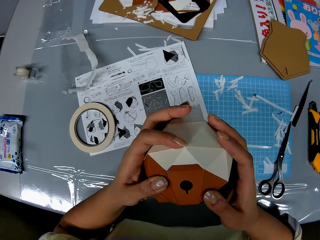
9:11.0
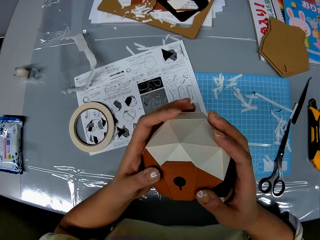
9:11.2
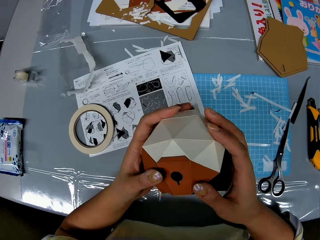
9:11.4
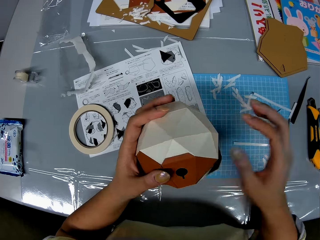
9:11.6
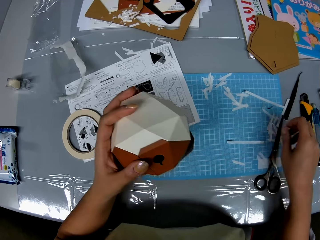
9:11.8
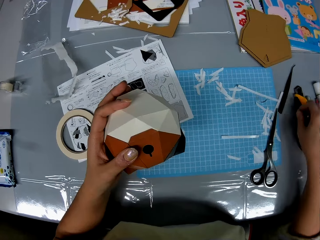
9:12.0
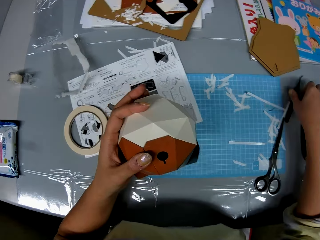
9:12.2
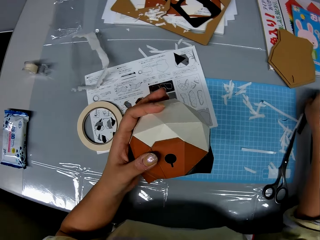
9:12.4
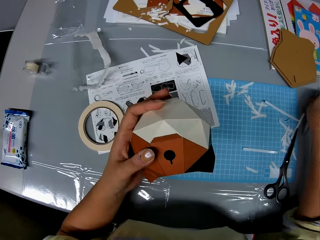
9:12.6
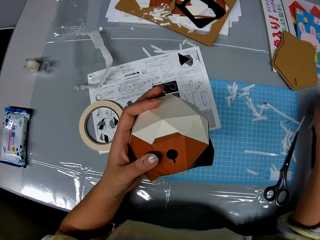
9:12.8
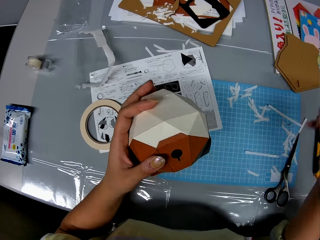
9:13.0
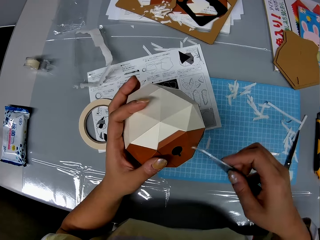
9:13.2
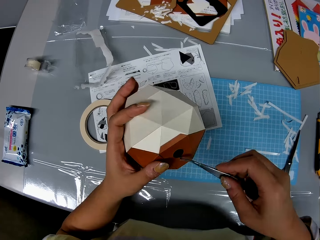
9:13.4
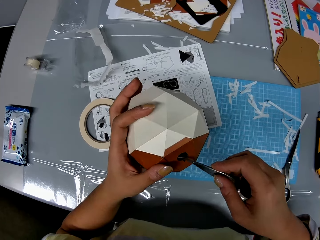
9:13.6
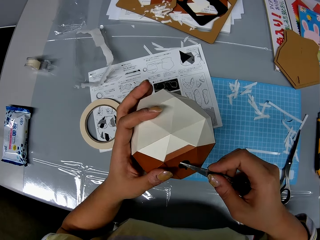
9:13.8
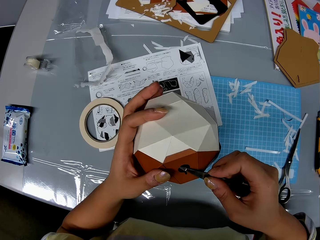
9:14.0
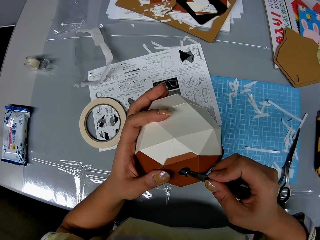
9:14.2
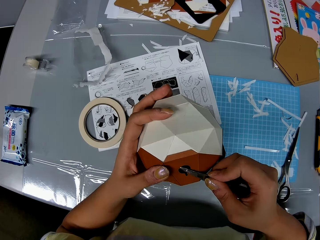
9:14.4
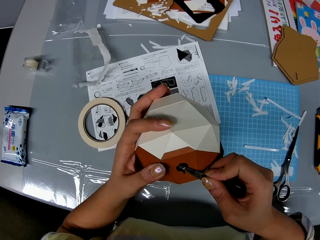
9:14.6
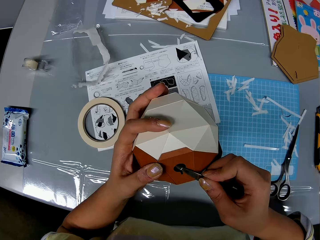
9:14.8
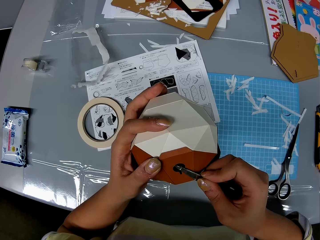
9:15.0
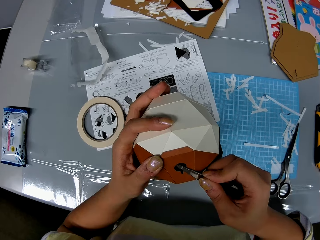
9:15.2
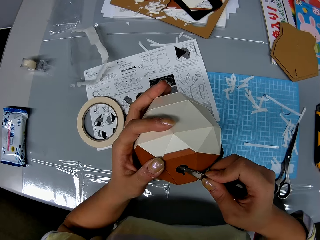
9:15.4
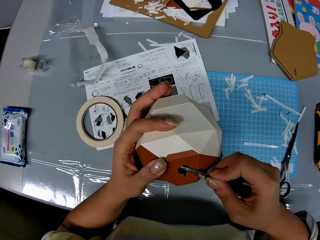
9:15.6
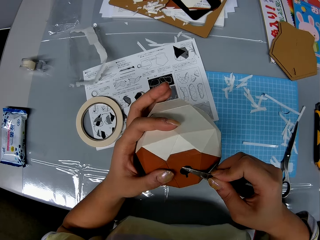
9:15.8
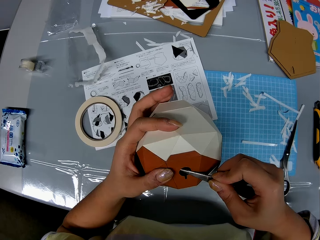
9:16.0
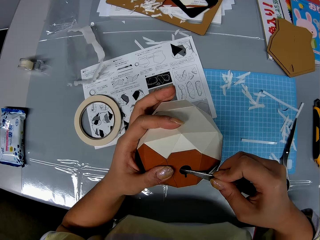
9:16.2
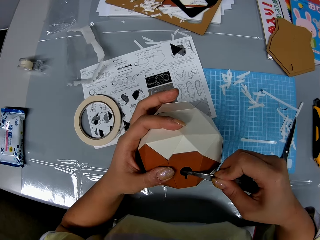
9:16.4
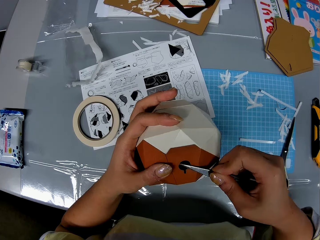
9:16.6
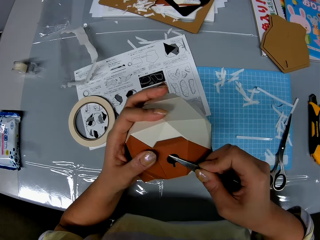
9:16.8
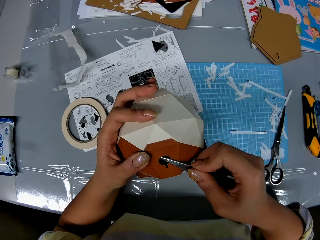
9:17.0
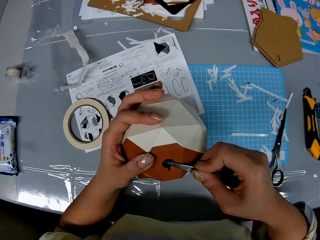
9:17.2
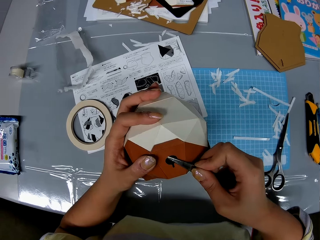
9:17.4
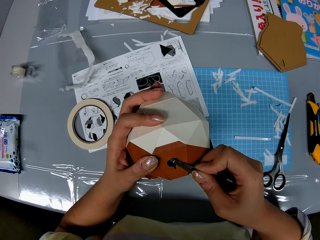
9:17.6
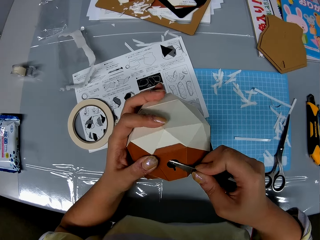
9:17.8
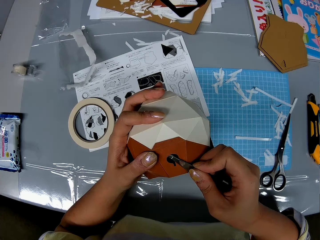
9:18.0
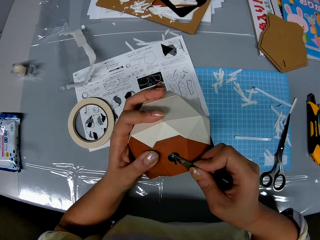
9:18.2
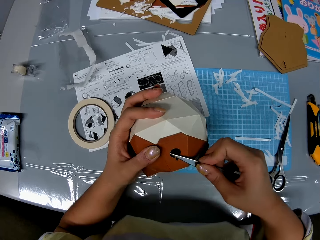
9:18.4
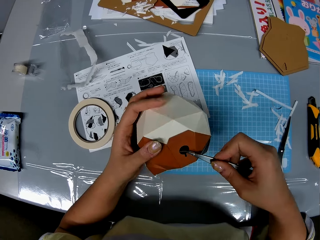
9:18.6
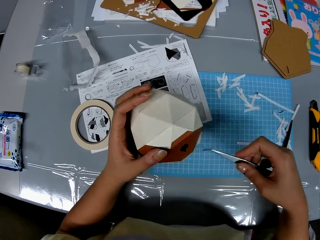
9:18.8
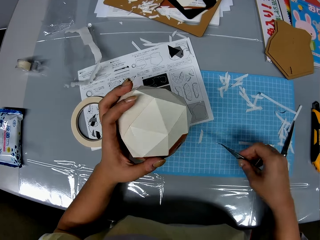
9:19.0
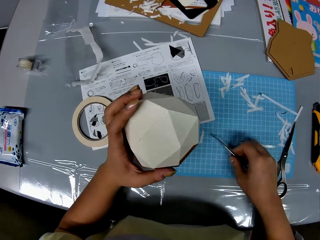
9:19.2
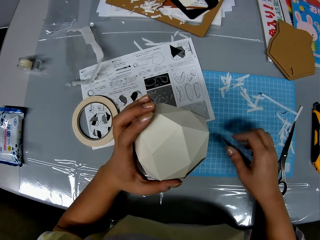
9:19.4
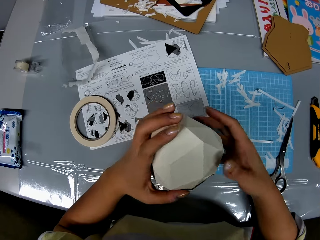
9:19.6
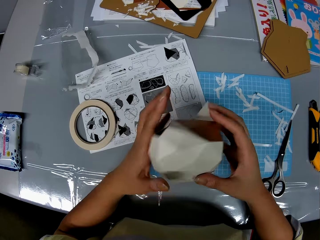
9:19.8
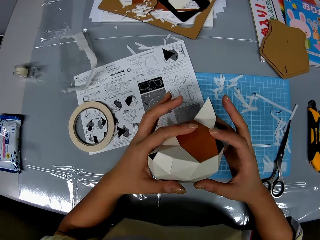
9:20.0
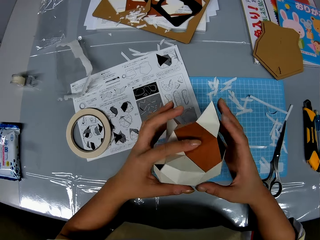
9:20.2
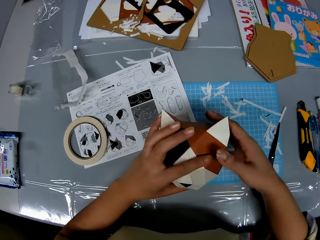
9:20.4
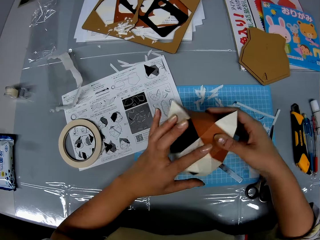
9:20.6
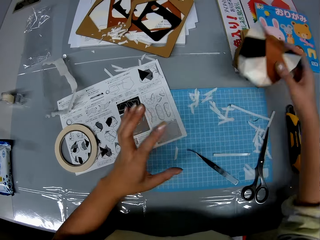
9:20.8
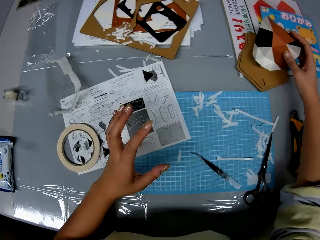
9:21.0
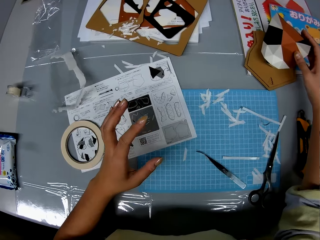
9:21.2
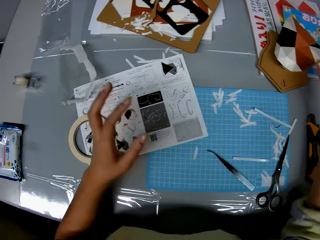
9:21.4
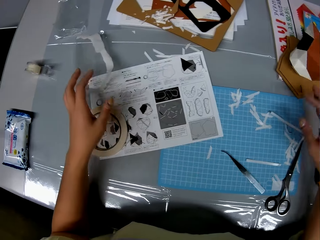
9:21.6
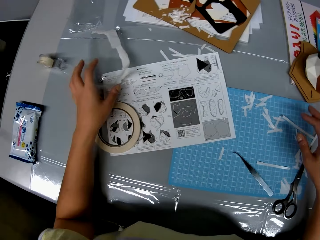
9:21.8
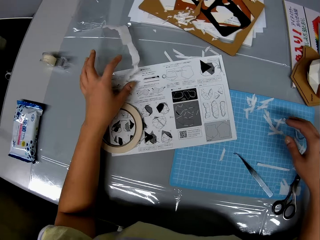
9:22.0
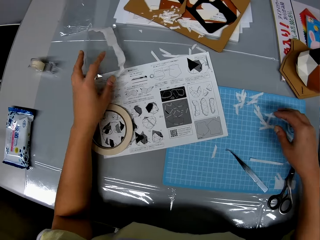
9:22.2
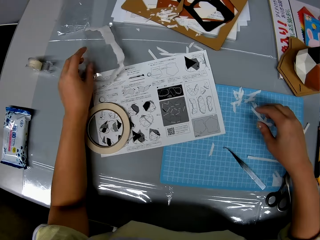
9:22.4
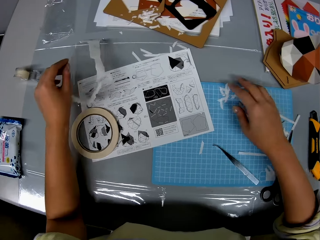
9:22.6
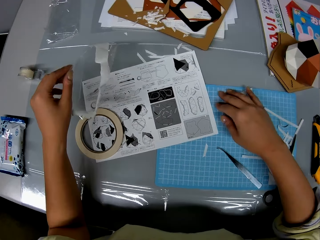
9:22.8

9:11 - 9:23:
The camera wearer adjusts the paper craft or origami in her hands. She moves her hand backwards. She picks up the picker or tweezers on the table. She moves her hand towards her. She inserts the tweezers in the origami. She adjusts the inner part of the origami using the tweezers. She drops the picker back on the table. She adjusts the paper craft in her hands. She places the origami on the table. She drops the paper craft on the other paper craft on the table. She stares at the table.

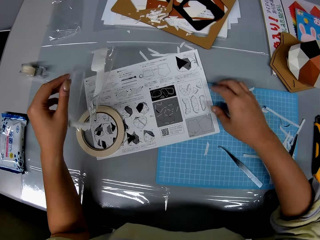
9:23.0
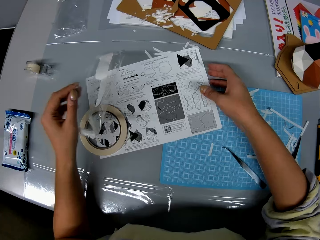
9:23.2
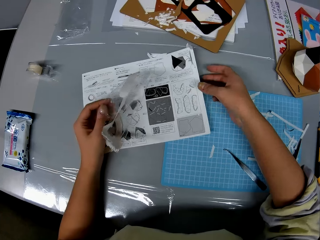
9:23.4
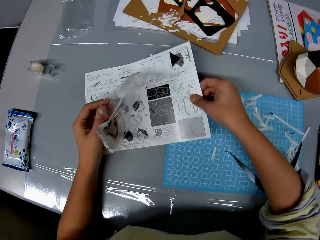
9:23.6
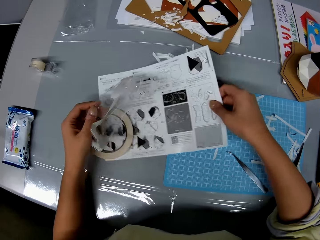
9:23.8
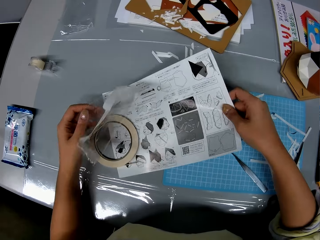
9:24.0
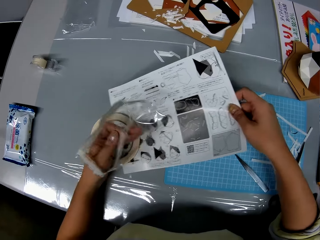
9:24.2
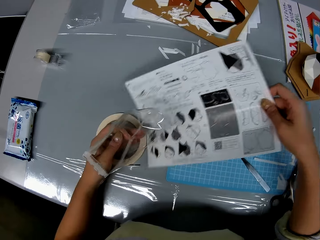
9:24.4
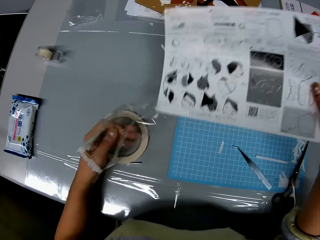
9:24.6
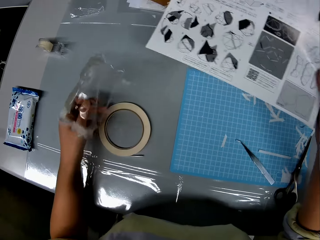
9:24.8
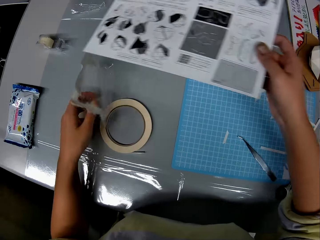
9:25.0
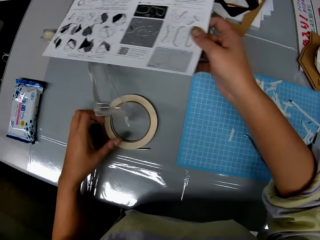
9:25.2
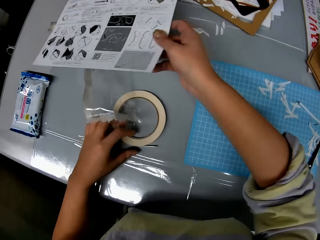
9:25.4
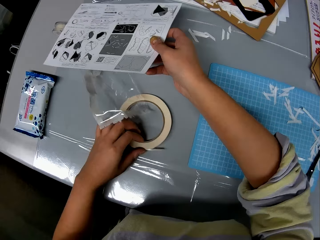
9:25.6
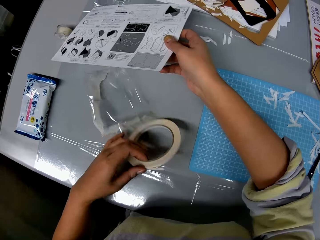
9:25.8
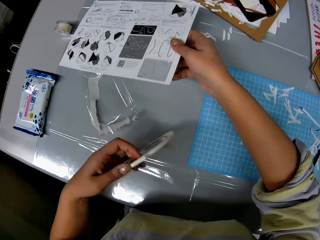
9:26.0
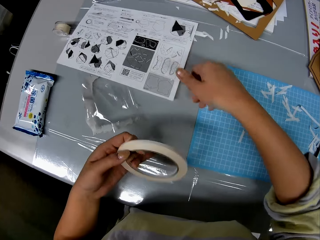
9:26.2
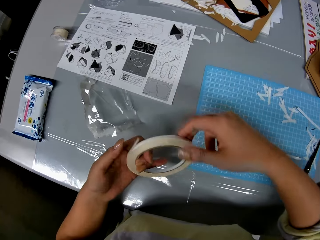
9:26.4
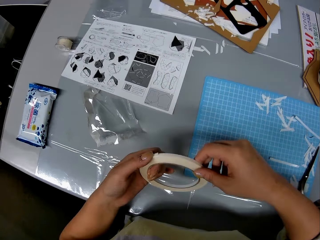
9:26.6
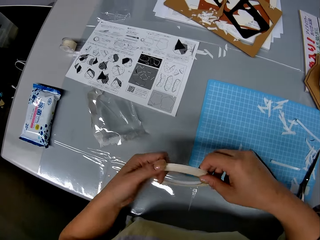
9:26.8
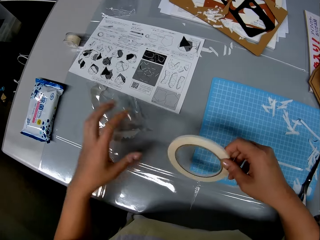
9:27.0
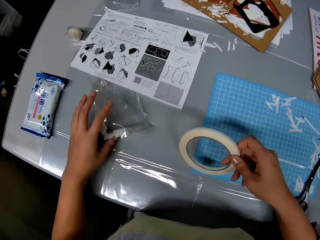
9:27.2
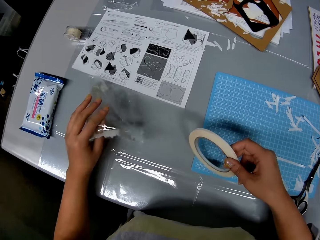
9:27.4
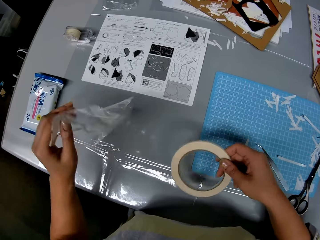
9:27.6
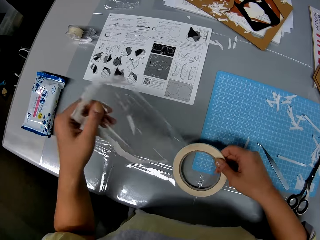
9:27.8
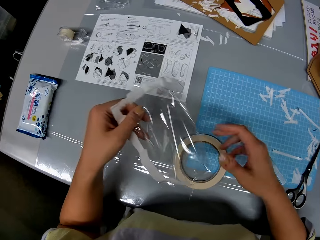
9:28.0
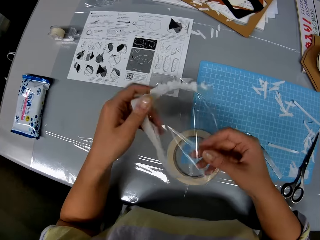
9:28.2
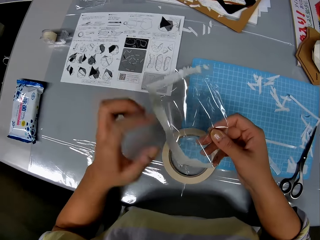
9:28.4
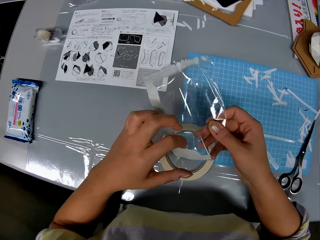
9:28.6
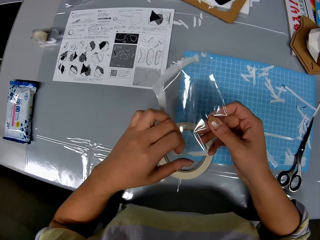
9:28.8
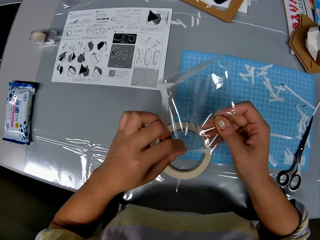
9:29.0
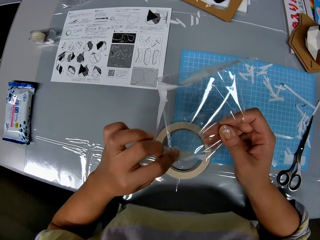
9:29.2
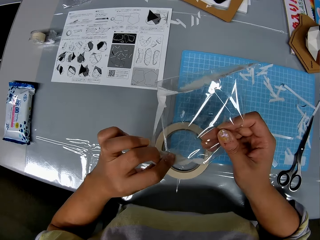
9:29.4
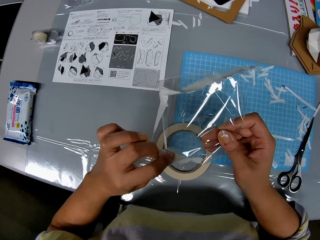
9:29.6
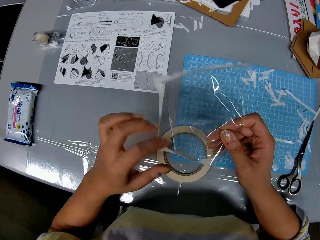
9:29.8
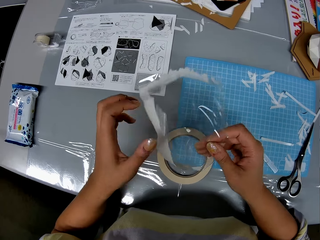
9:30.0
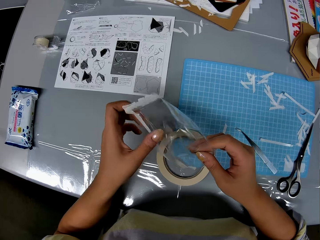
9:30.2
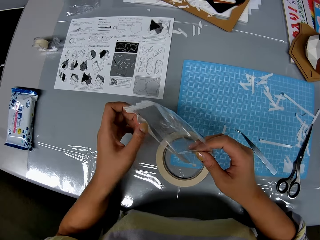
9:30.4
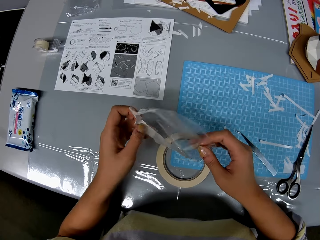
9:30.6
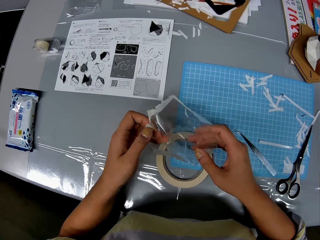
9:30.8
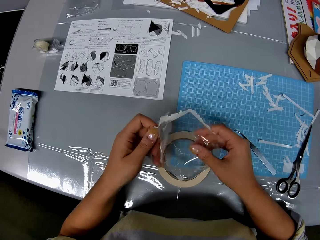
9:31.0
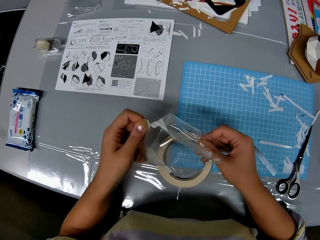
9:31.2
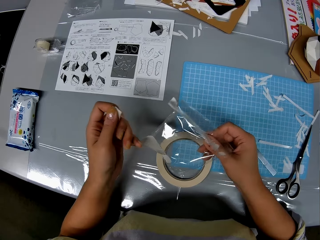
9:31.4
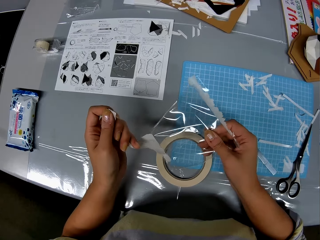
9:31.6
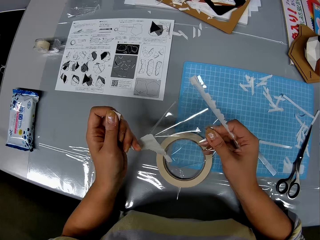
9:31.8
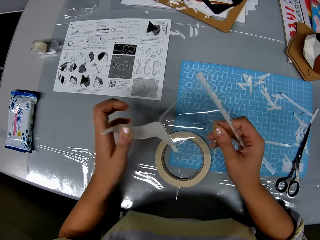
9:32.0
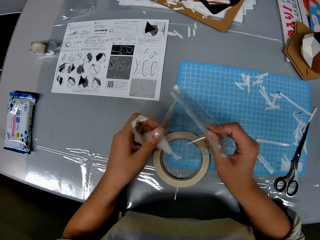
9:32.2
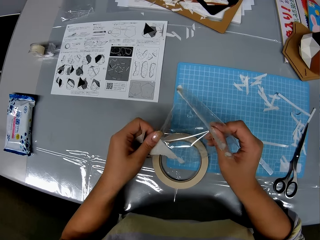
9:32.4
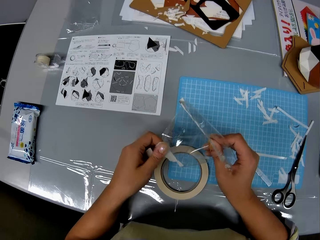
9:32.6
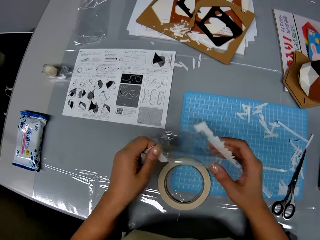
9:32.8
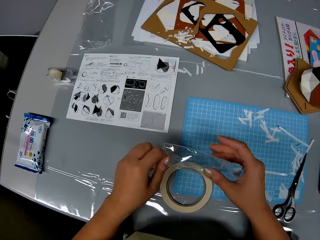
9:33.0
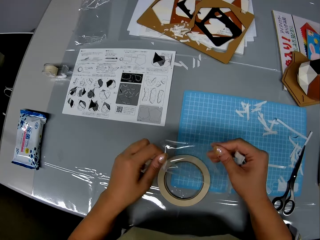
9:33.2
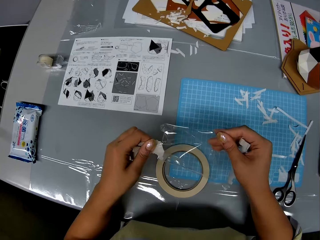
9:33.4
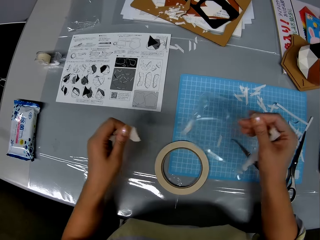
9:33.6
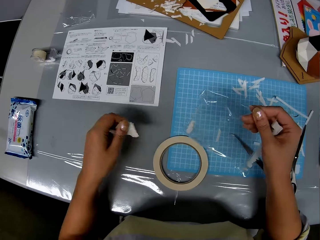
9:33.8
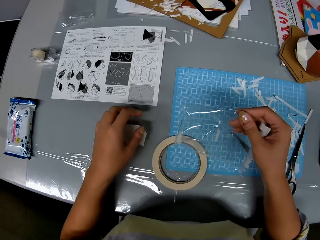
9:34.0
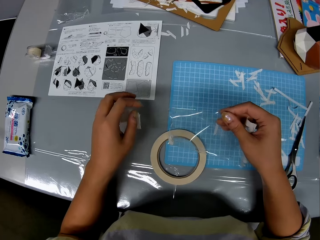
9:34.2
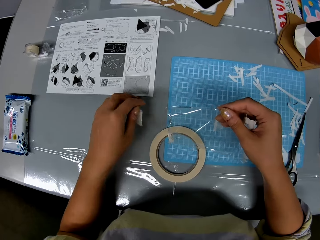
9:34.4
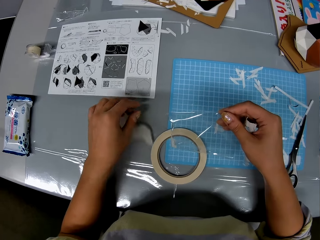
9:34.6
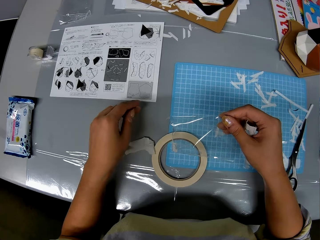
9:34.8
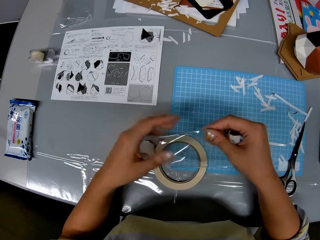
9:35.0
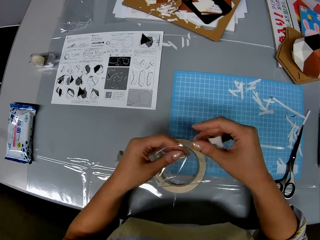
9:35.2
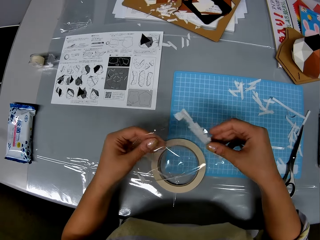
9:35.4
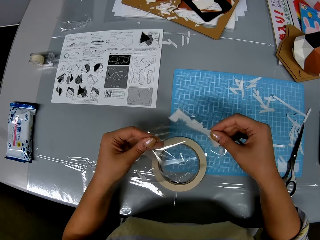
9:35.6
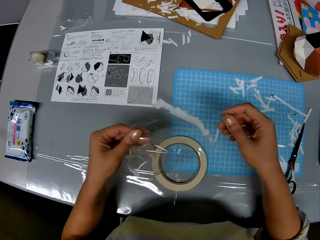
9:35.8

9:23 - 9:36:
The camera wearer picks a paper from the table. She picks up the nylon on the table. She picks a printed page or leaflet from the table. She drops back the nylon on the table. She drops the leaflet back on the table. She picks up a double sided tape on the table. She inspects the tape. She picks a paper from the table. She picks the nylon again on the table. She drops the double sided tape on the table. She inspects the paper. She opens up the nylon with her hands. She tears off the paper on the nylon with her hands. She drops the paper on the table. She inspects the paper.
